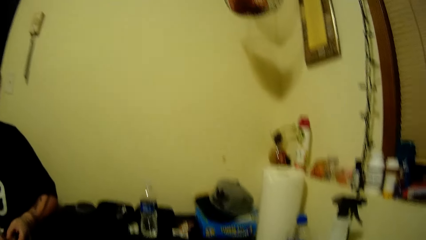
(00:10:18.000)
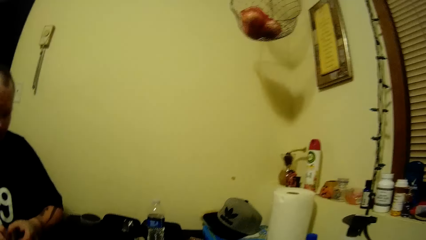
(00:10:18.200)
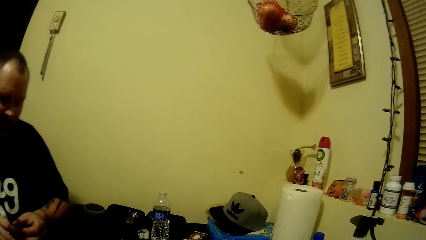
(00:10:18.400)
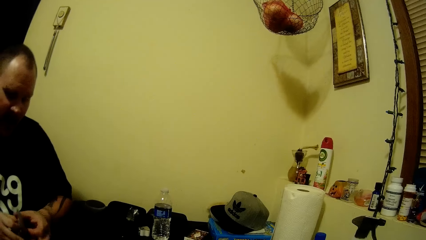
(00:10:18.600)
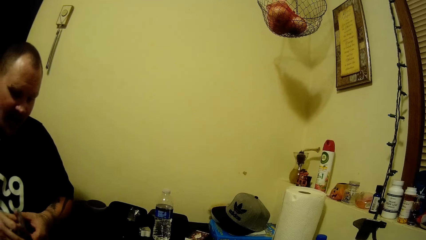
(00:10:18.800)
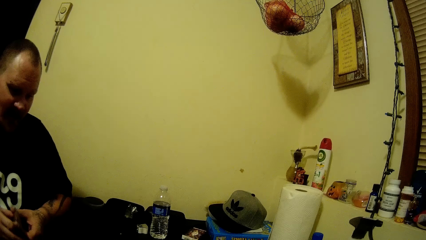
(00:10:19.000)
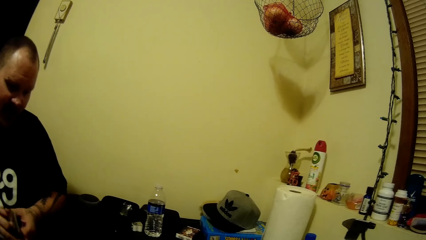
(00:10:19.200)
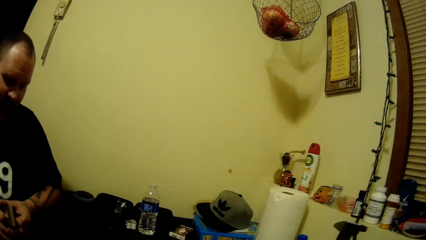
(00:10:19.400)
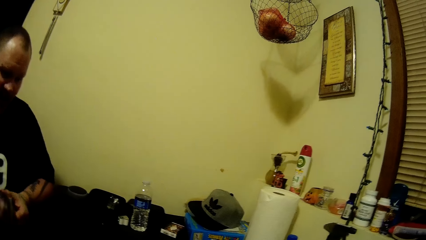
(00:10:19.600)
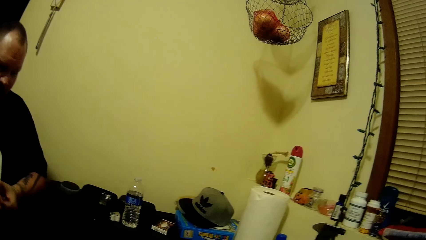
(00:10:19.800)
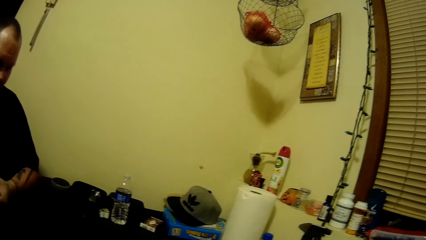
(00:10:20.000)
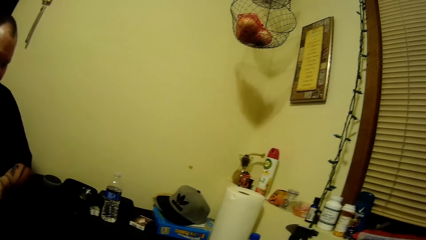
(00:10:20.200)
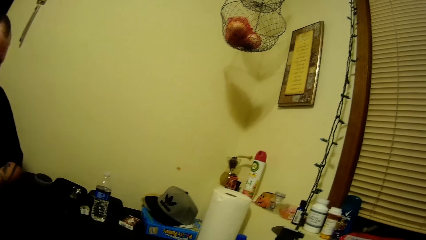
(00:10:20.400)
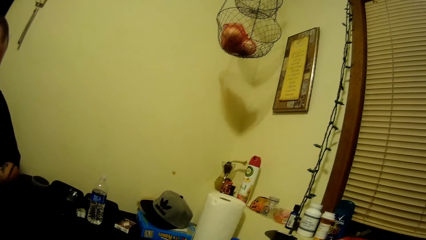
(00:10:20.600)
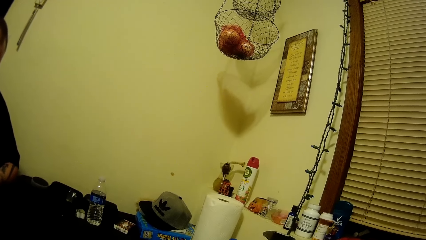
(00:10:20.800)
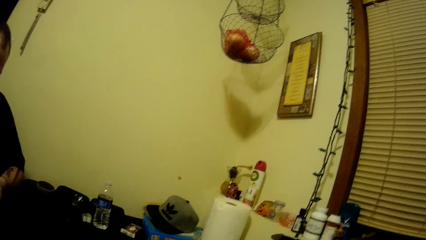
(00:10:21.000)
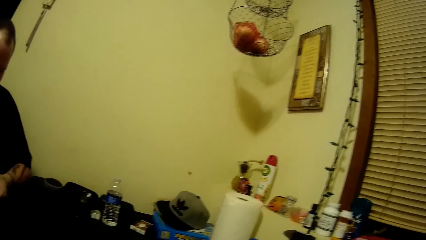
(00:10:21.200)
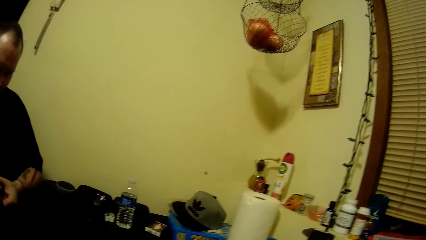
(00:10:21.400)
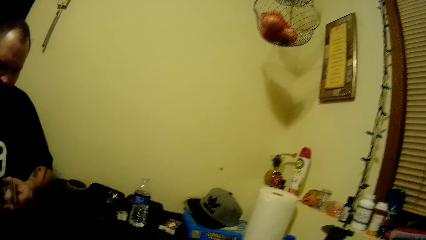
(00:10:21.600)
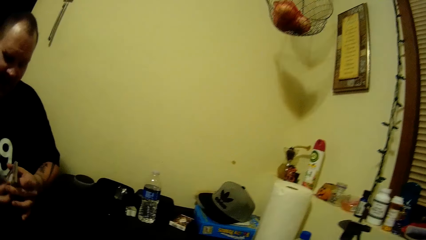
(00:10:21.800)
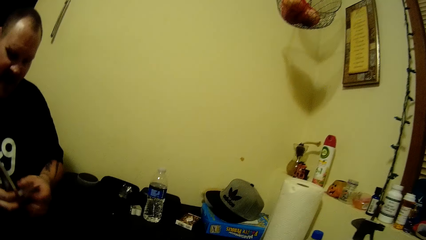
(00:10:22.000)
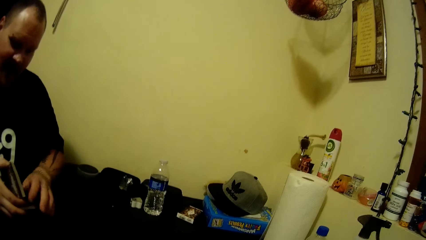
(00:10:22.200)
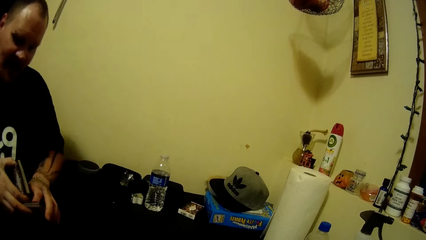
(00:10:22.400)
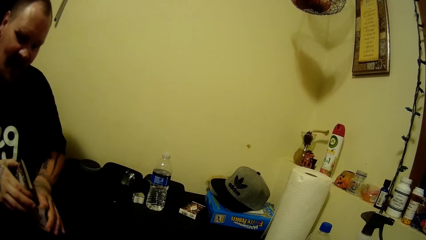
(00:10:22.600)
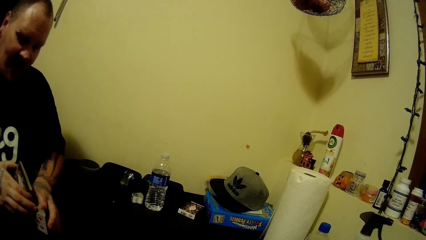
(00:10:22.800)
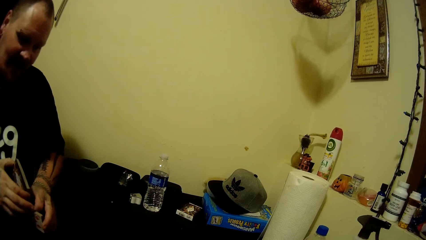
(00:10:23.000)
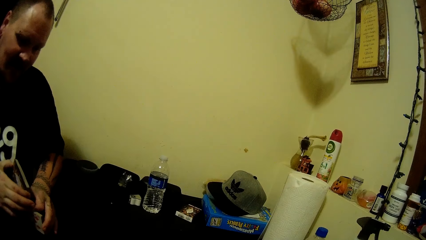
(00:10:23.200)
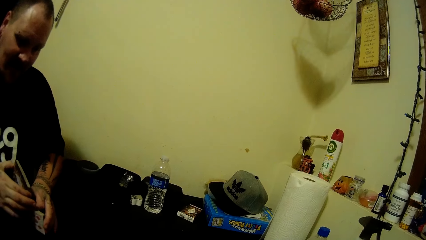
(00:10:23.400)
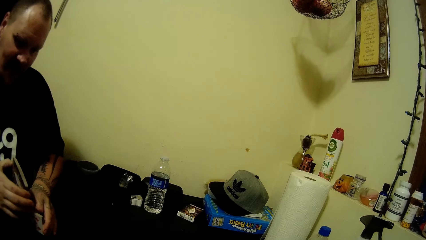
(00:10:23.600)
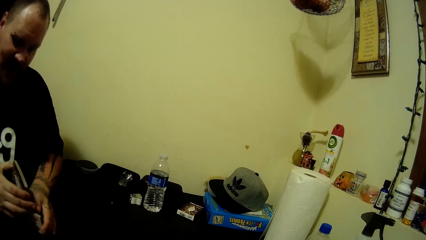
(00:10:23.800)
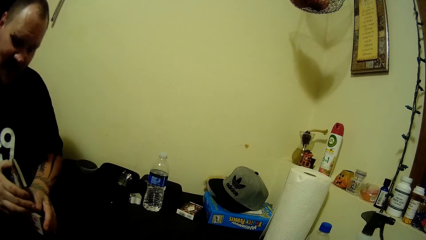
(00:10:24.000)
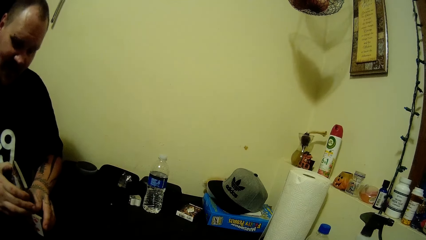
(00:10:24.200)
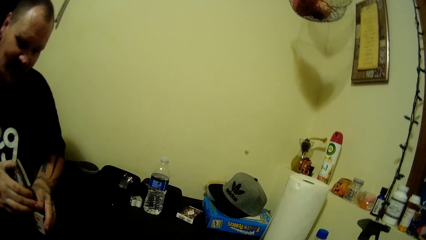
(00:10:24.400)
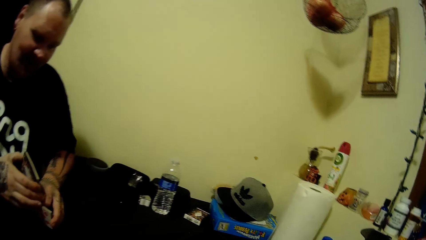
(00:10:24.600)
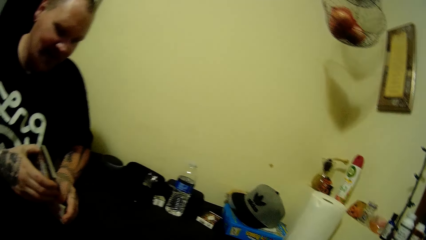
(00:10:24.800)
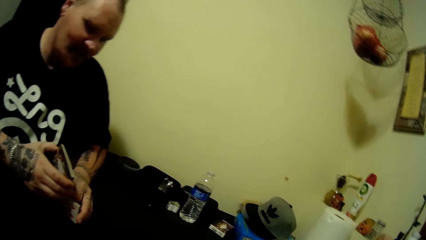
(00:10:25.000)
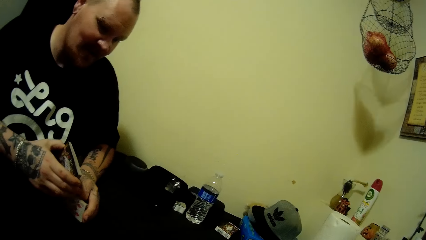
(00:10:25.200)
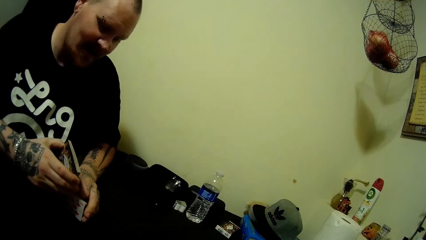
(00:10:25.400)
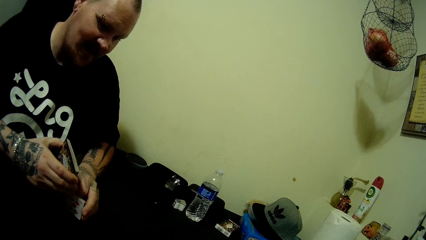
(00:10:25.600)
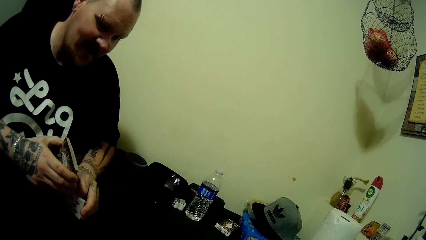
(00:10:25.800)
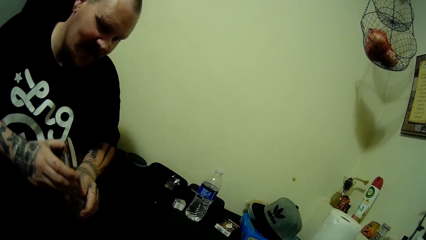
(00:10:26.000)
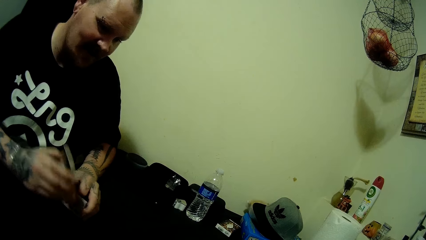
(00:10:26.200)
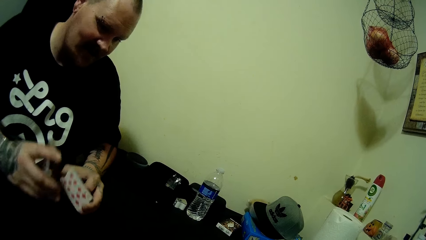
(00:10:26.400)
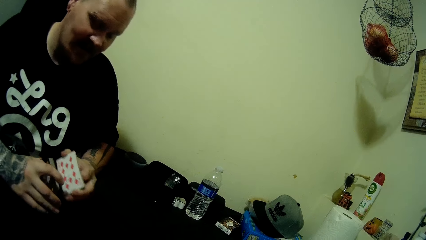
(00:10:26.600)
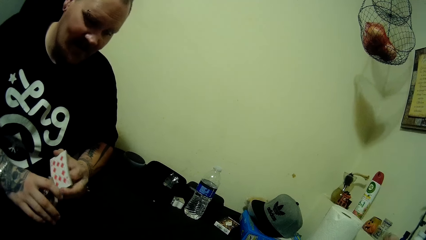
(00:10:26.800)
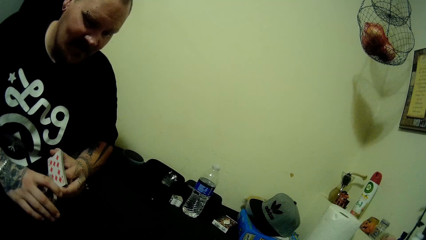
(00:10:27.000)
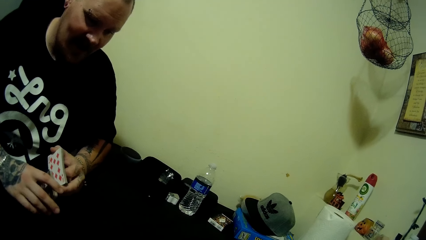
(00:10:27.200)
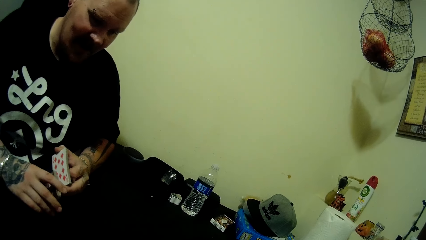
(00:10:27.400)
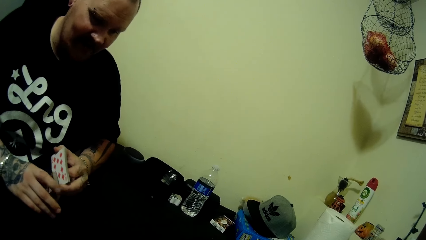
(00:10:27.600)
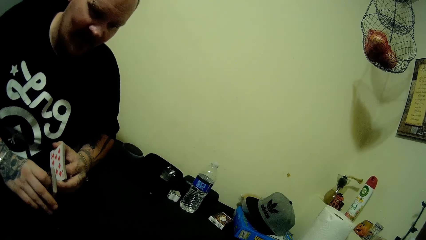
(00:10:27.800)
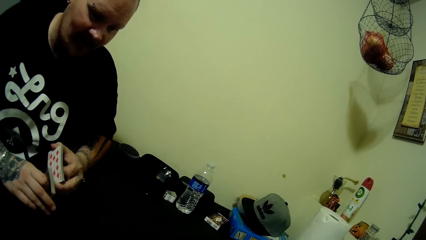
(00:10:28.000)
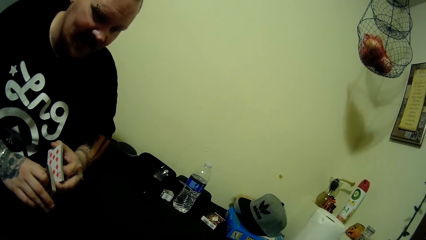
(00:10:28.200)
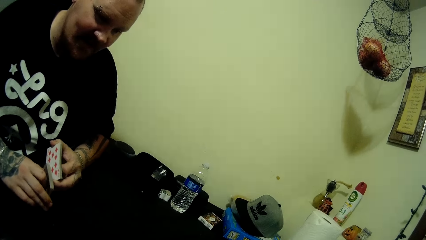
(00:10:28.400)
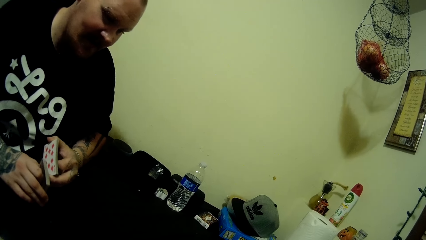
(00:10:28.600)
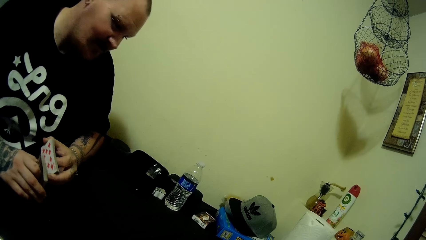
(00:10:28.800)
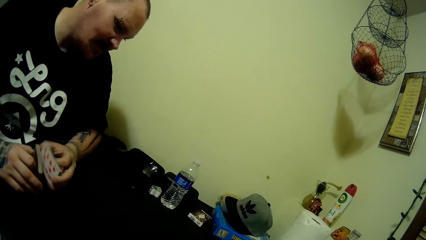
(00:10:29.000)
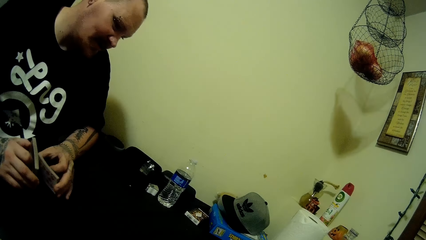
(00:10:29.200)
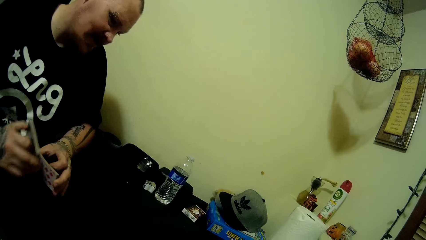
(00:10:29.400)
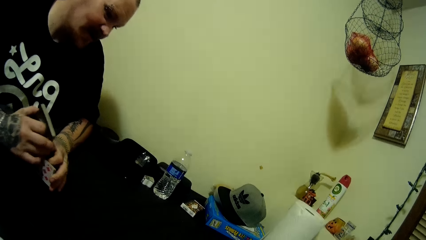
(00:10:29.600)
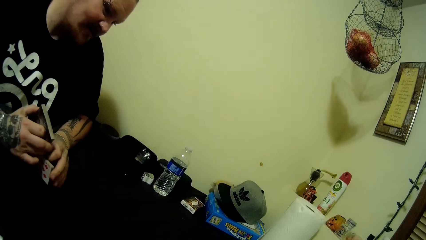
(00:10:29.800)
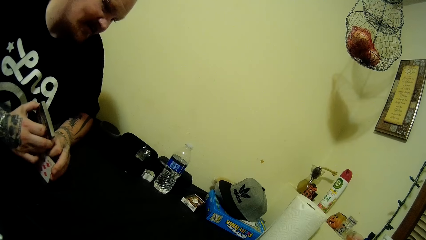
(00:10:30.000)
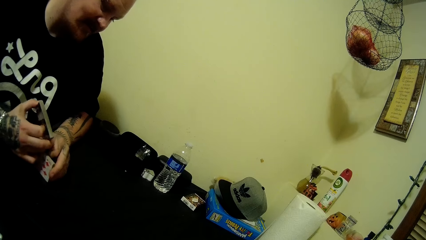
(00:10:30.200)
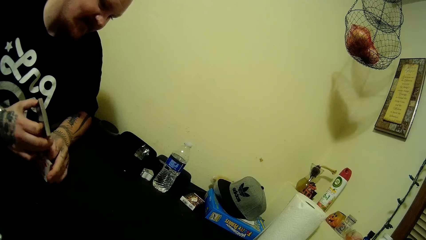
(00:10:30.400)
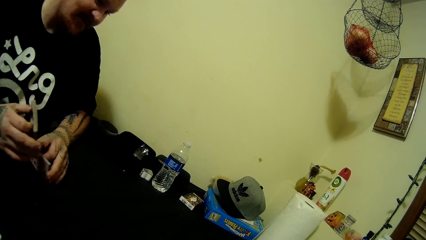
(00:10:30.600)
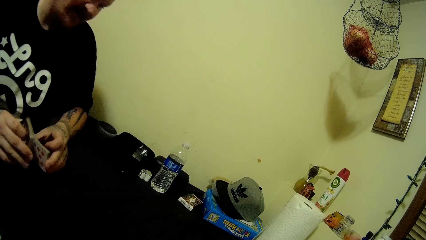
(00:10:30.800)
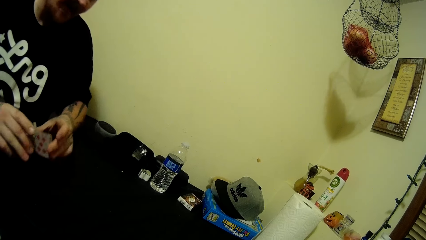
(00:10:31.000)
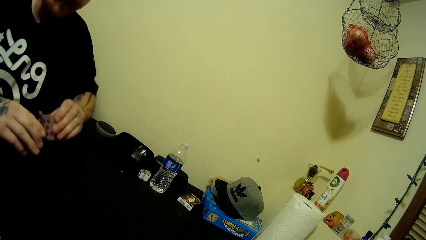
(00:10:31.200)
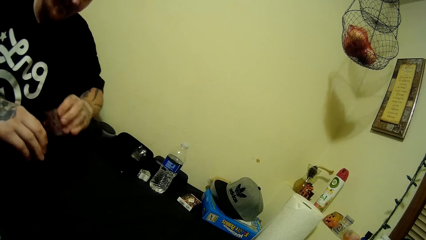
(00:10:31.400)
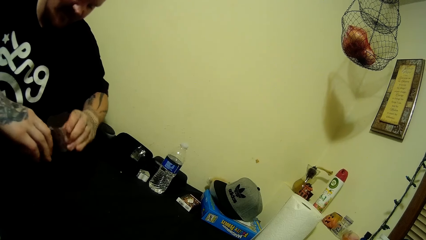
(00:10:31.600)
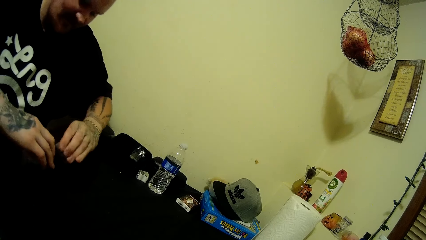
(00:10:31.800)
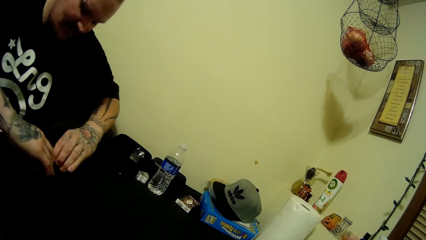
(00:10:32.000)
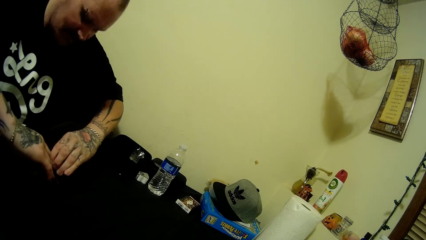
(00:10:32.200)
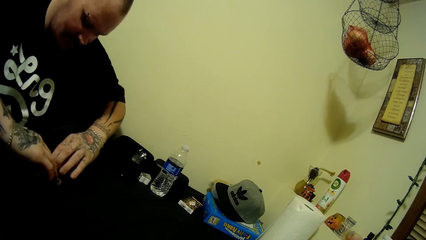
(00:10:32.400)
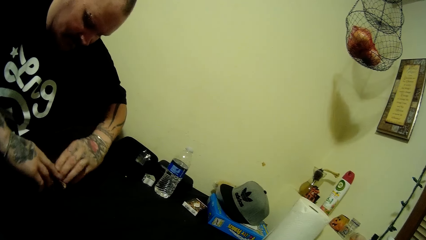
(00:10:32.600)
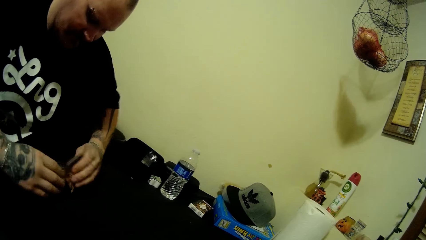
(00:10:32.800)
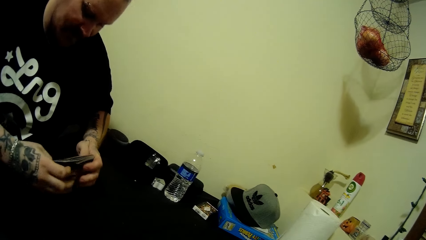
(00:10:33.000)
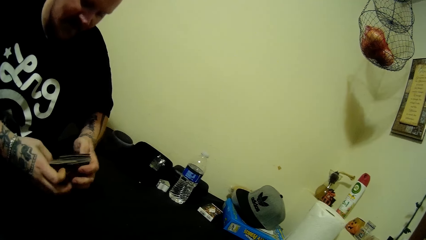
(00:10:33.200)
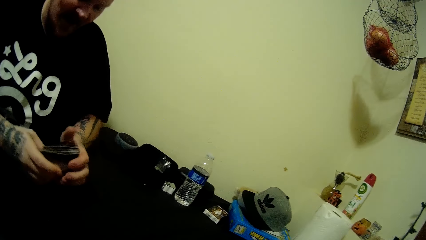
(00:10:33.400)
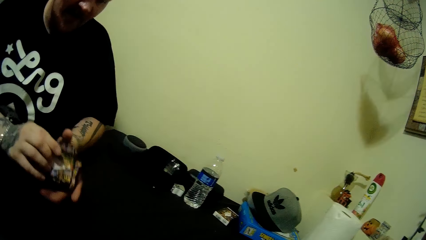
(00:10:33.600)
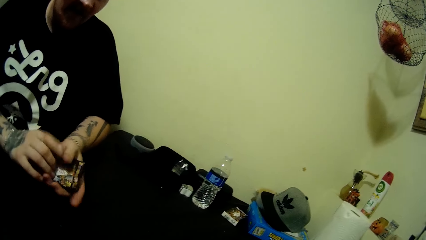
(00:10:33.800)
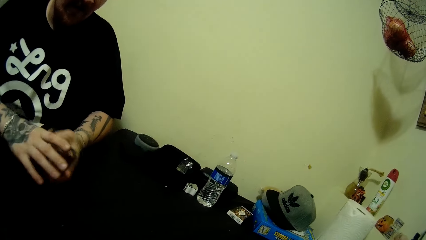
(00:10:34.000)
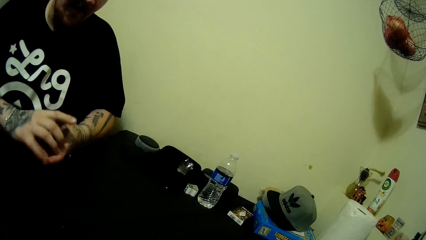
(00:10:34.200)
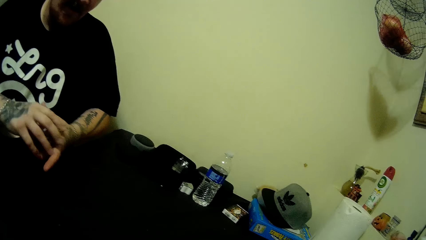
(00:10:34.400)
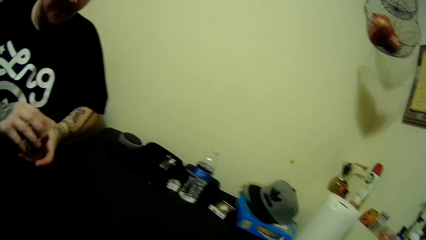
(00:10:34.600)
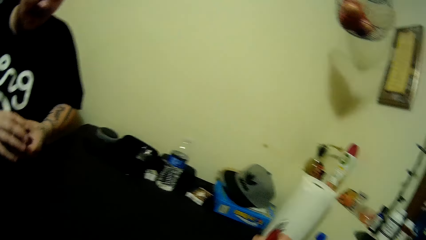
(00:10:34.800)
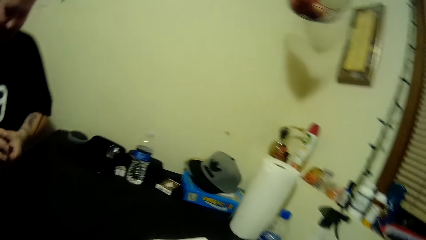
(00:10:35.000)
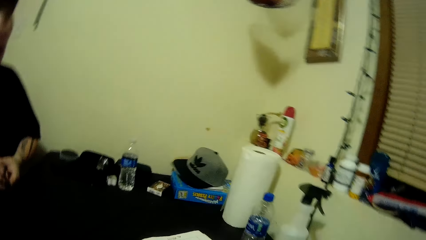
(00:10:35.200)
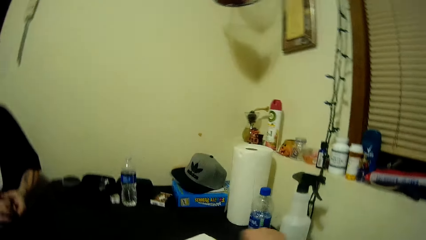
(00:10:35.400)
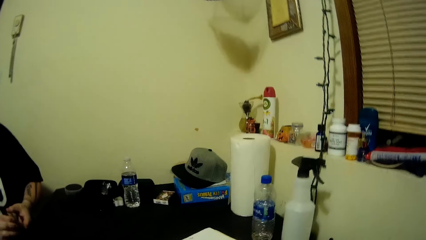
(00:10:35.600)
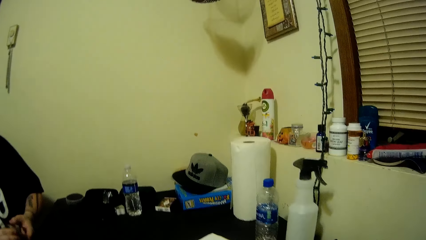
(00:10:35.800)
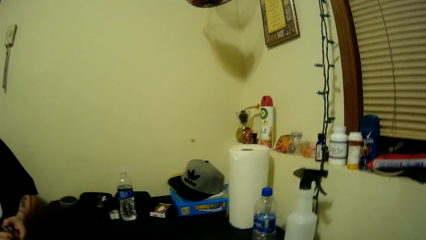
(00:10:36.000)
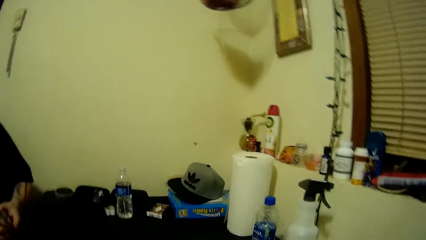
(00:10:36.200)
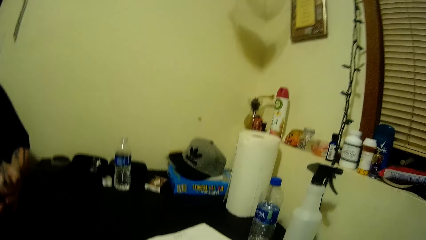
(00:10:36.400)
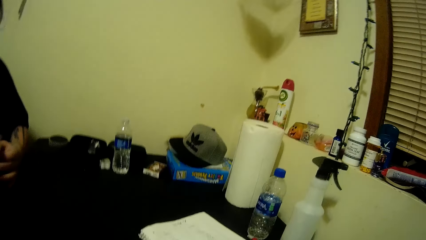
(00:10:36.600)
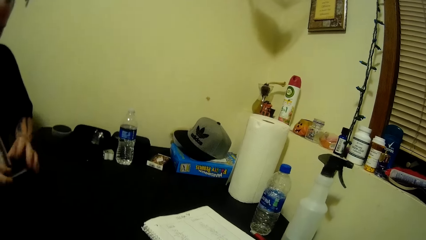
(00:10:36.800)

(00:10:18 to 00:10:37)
A person holds the cards together. The person shuffles the cards with his hands.
